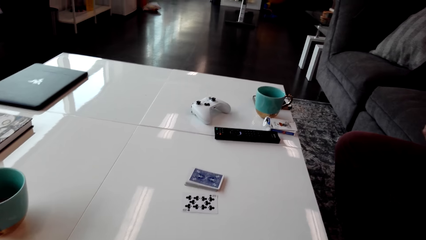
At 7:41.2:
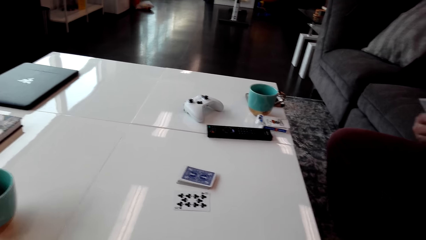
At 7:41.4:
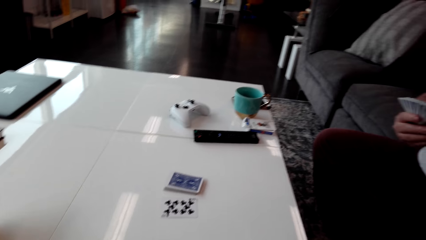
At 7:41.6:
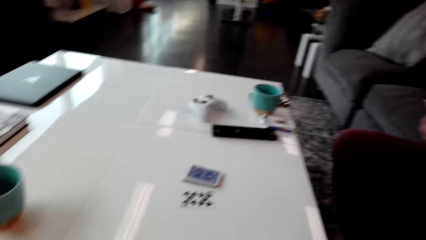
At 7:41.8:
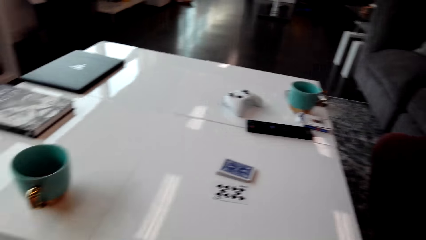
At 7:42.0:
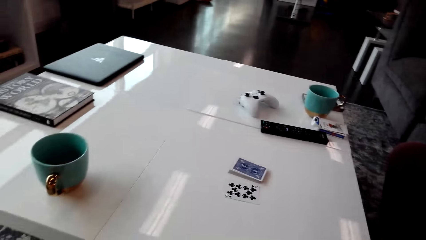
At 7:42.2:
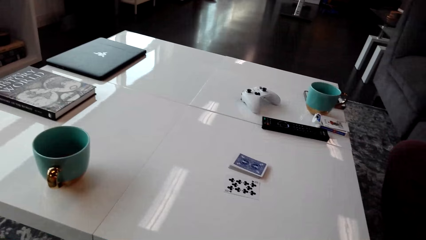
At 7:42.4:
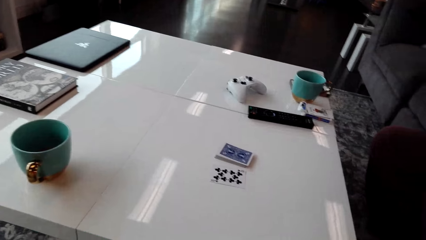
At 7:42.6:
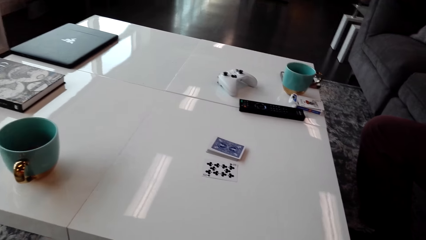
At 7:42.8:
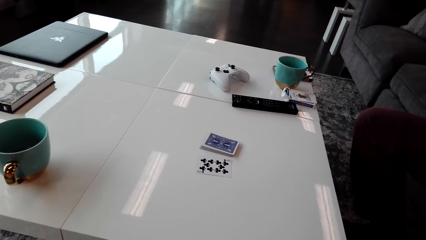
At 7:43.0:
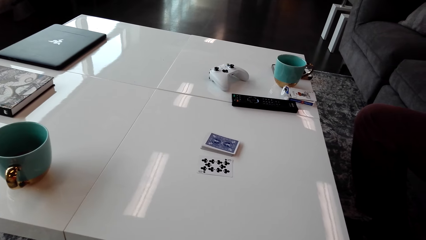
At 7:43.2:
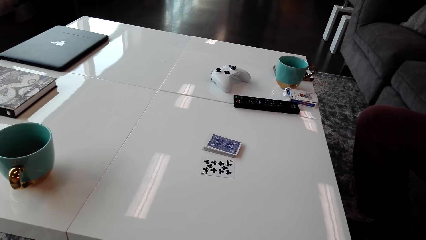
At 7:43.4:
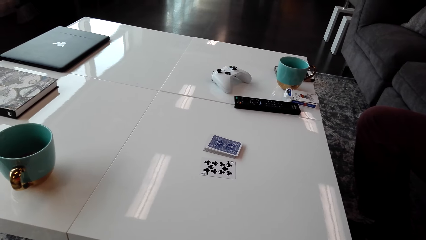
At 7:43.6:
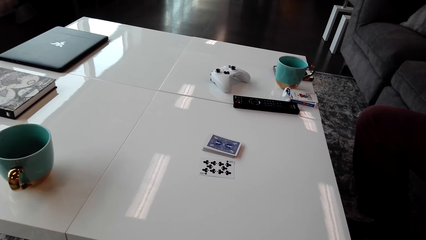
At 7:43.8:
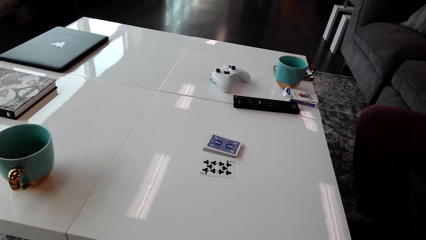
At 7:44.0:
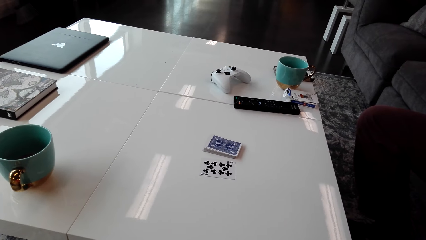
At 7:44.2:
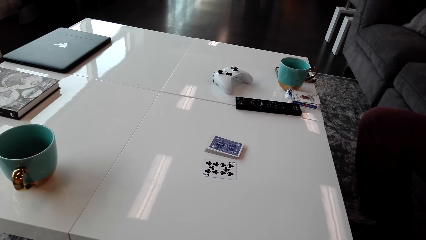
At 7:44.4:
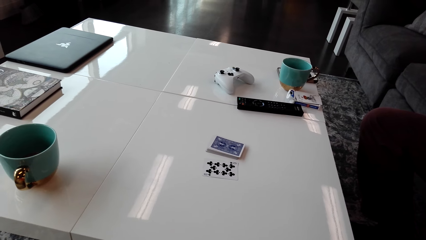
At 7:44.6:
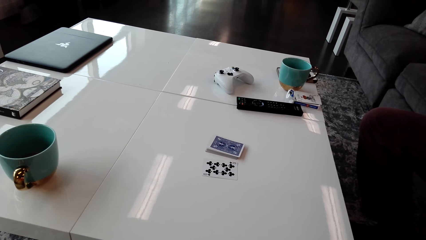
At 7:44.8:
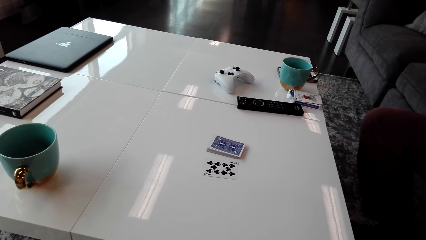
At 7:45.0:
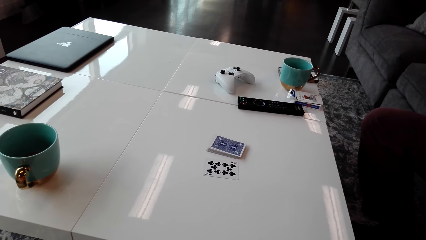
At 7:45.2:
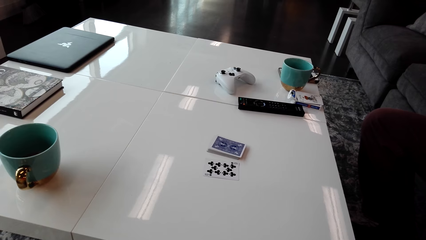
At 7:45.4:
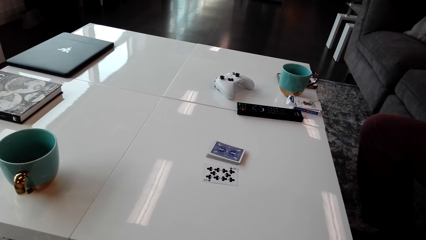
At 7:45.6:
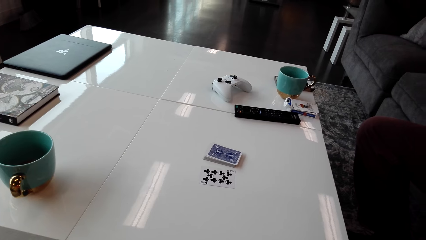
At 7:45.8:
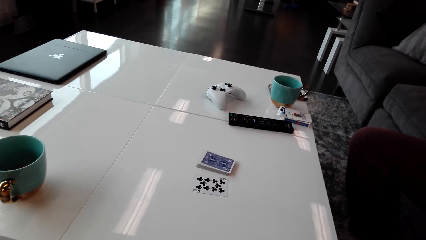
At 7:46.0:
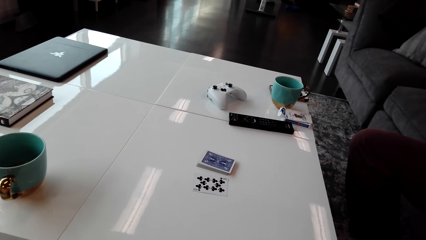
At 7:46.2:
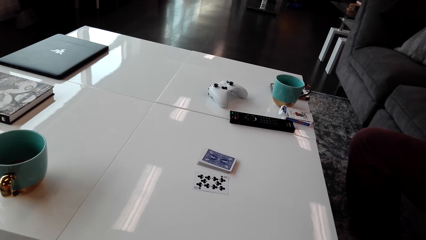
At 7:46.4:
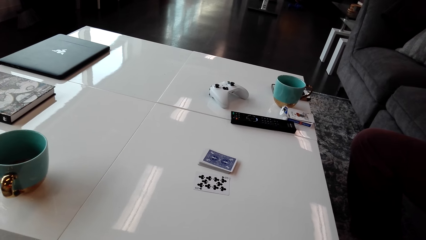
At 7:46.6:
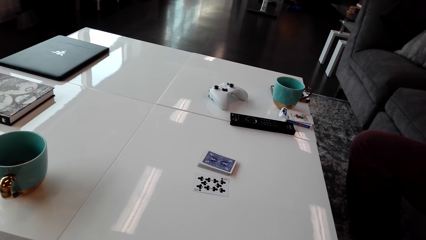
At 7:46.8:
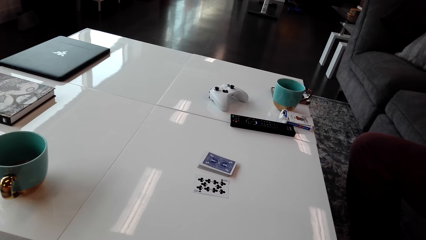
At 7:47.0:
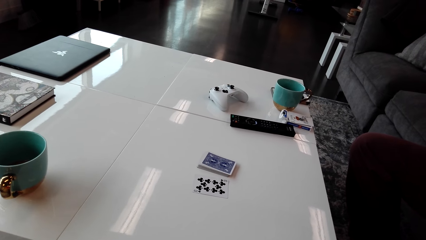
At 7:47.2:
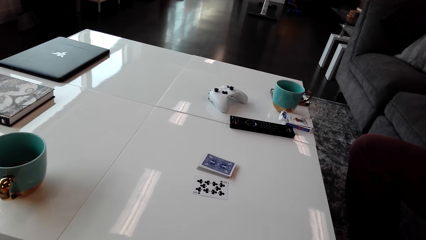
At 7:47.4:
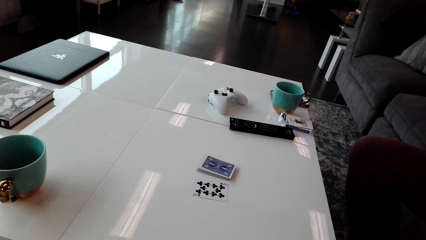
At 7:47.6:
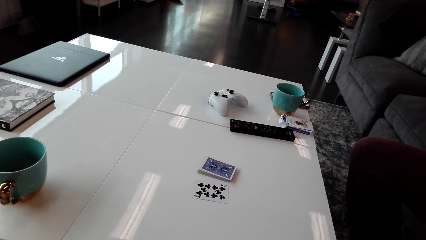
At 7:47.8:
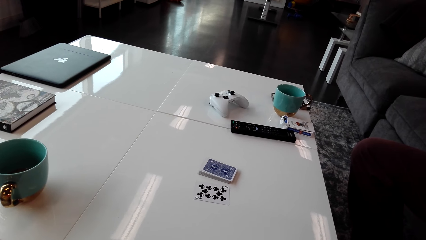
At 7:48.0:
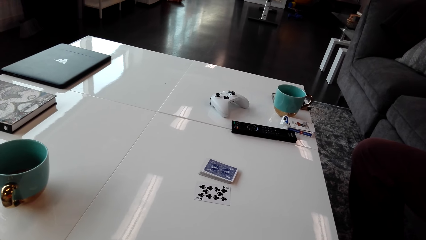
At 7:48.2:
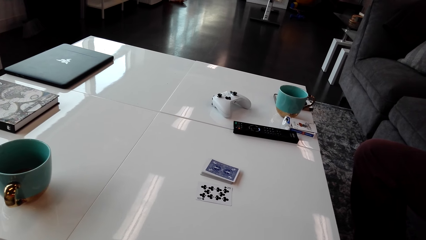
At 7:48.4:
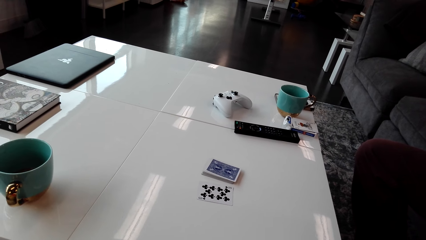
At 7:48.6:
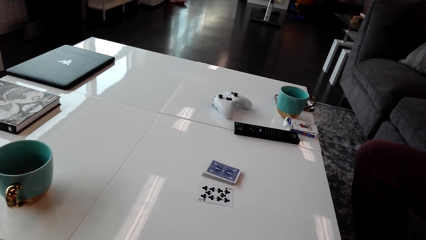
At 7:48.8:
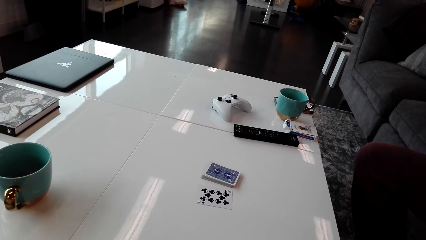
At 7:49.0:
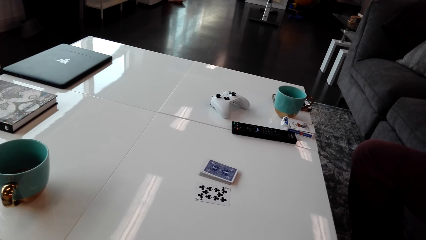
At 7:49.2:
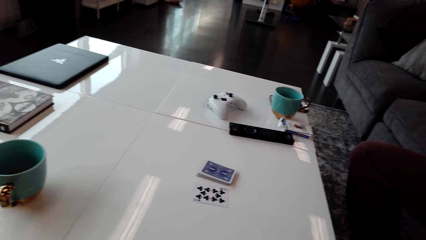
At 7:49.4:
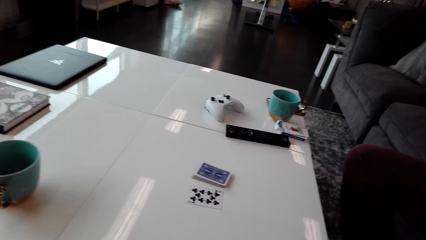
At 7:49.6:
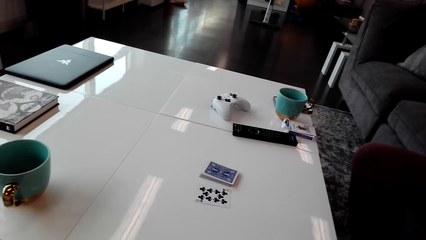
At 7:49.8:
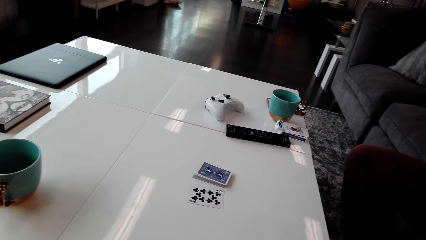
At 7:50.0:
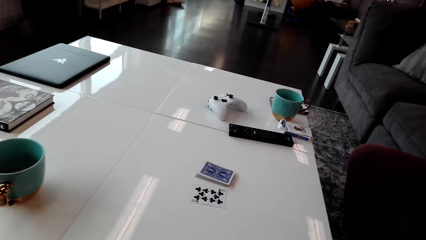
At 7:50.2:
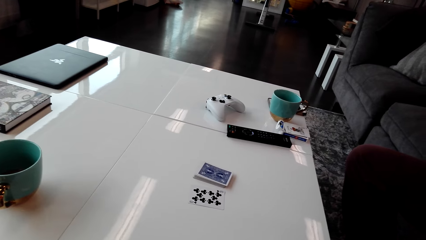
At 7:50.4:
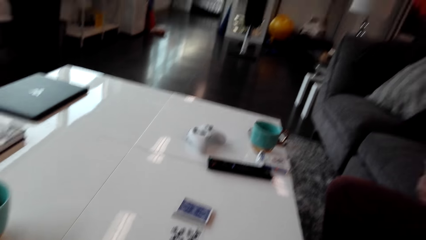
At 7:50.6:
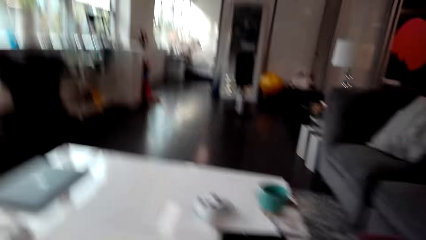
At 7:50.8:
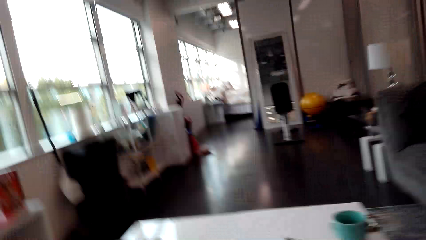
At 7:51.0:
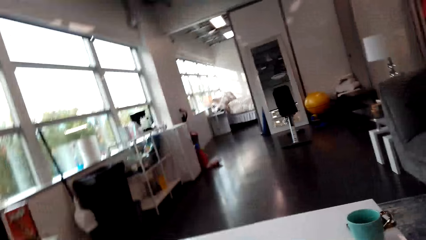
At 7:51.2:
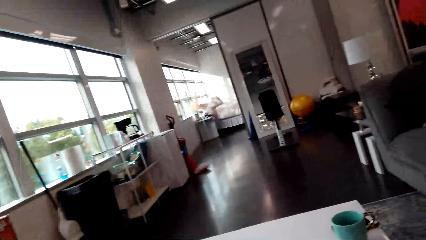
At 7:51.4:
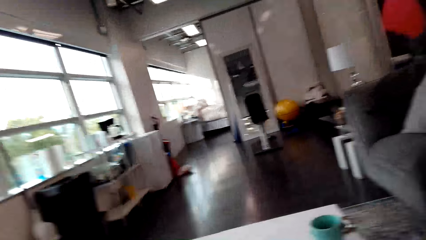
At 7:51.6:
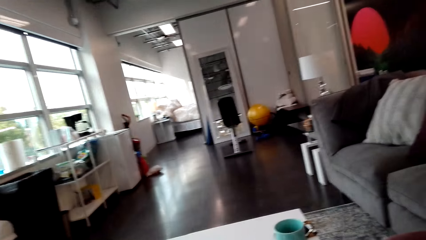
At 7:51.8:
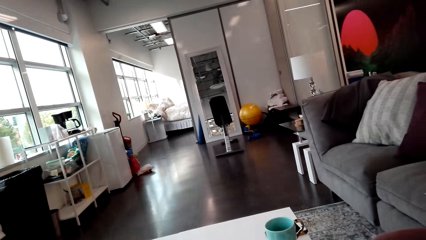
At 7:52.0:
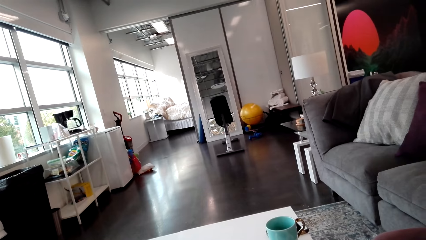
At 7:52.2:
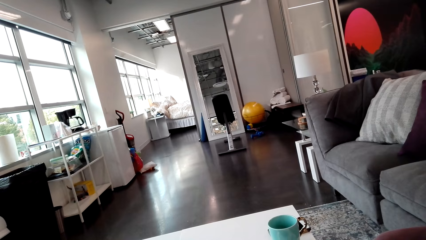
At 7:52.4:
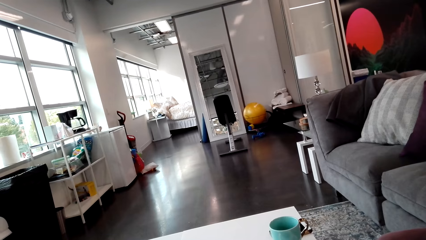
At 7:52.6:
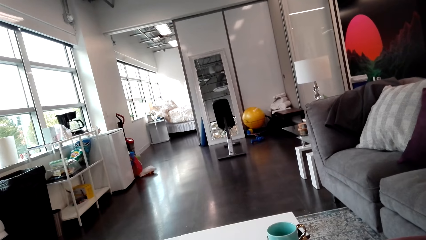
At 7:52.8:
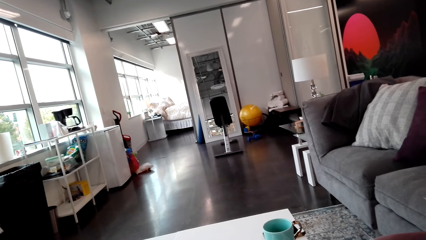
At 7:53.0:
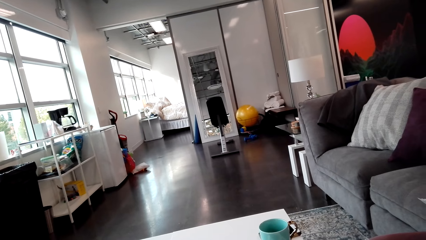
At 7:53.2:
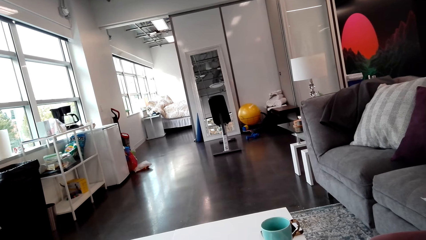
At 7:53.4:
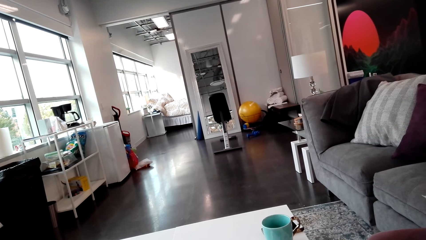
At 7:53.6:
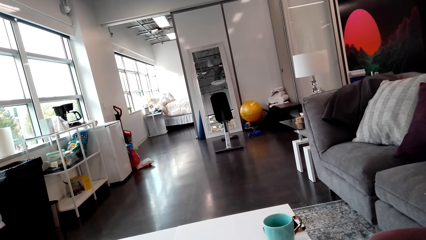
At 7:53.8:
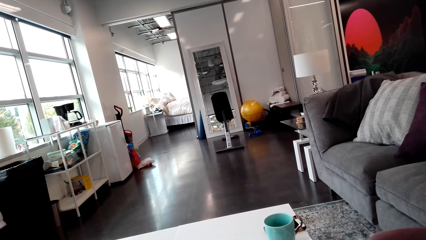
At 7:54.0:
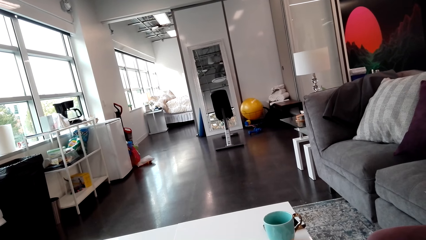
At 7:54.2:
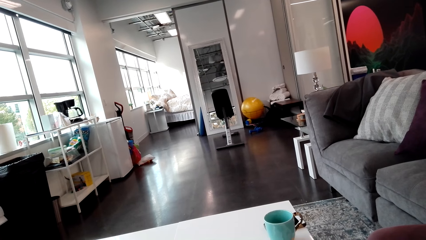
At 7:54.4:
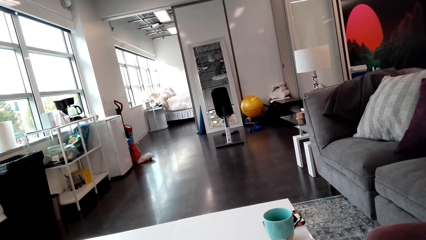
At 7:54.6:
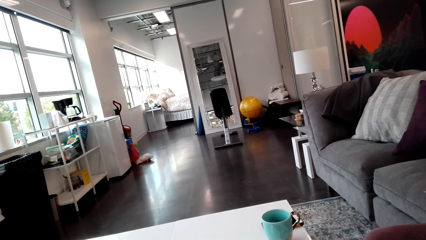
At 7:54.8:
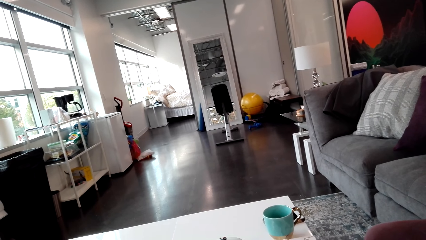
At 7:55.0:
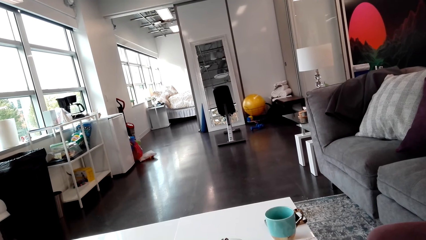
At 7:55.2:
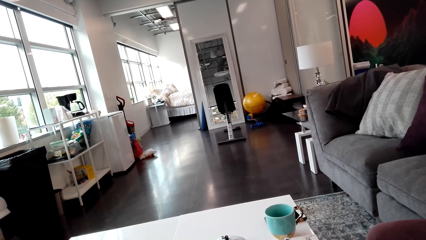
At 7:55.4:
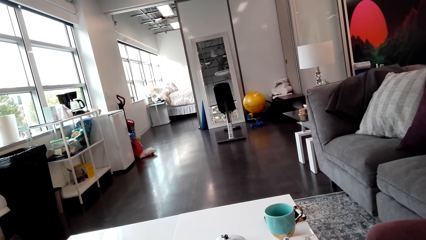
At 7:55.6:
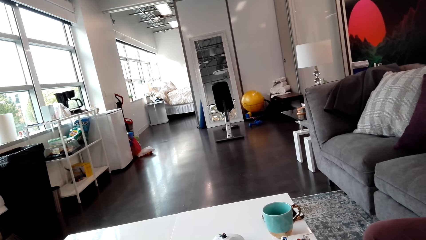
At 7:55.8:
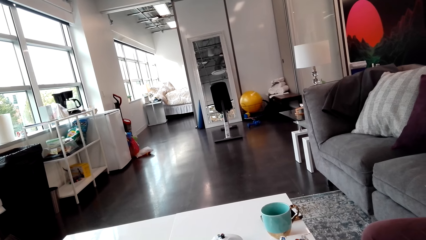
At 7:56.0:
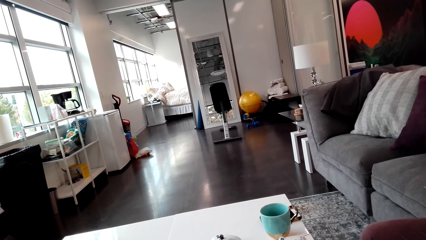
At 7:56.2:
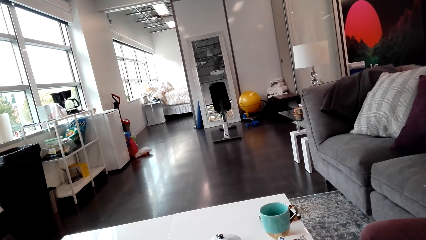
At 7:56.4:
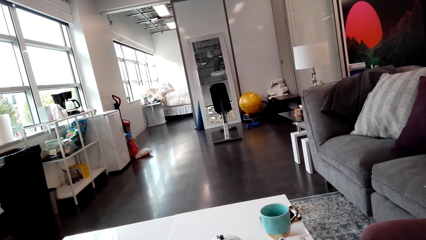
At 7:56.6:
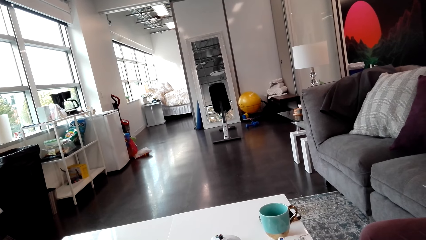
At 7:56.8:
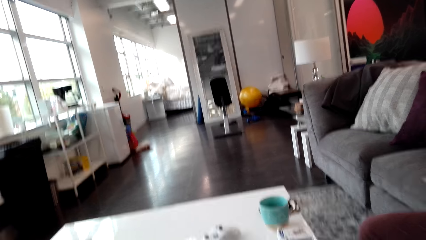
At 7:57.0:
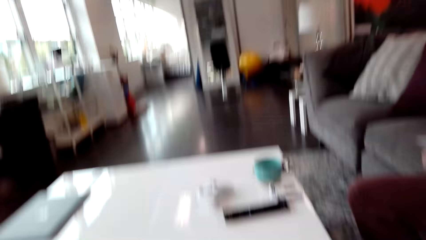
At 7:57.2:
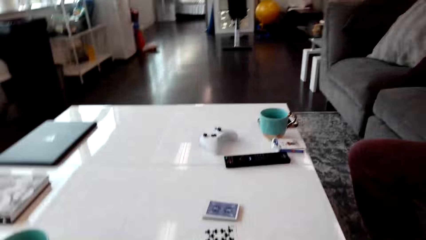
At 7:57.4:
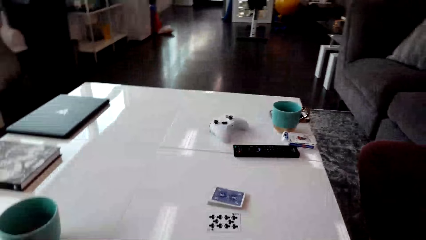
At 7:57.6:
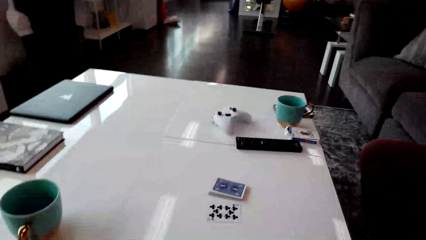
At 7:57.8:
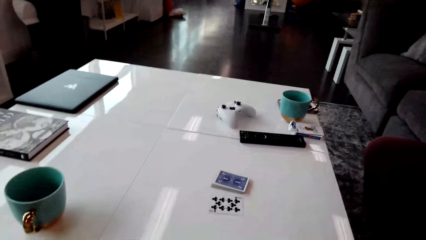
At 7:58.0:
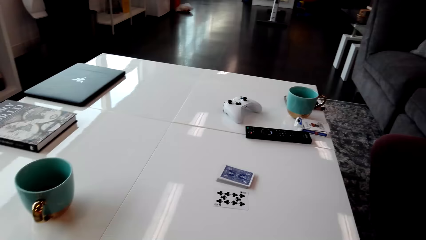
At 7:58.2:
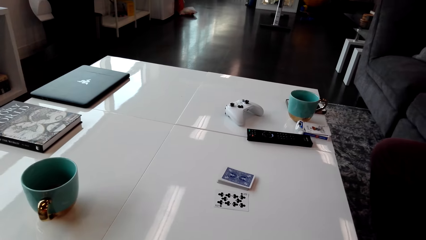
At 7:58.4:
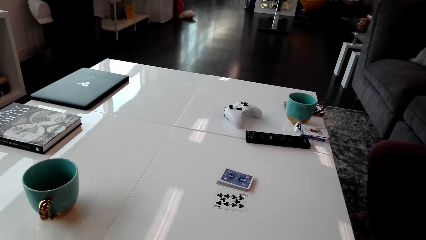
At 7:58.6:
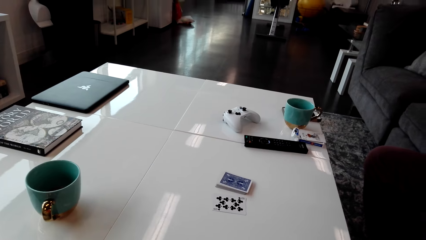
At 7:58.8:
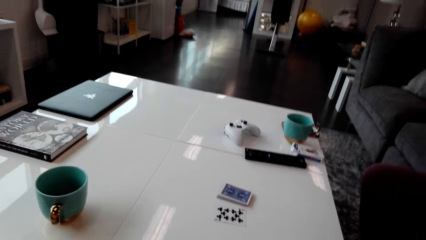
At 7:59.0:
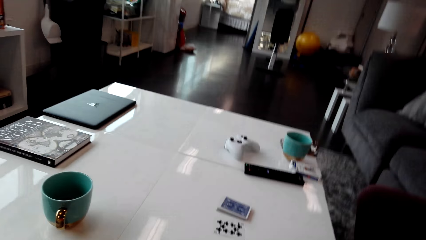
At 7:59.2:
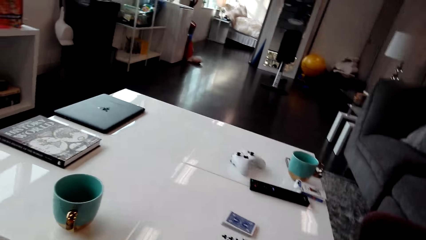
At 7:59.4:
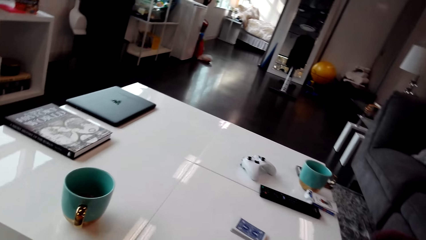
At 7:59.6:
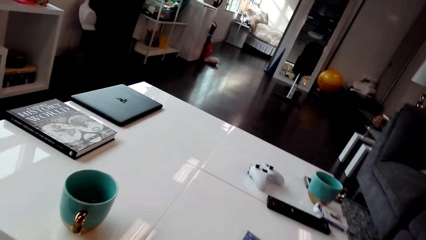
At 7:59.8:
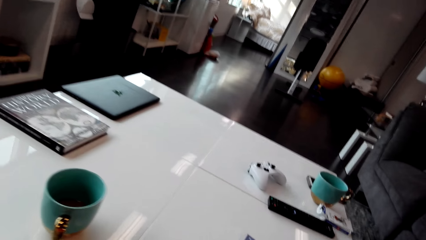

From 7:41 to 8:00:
The camera wearer looks around the house. They stare inside the house. They look around the house. They stare at the cards on the table.
